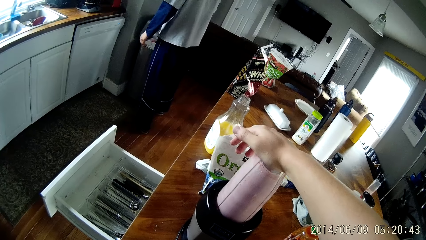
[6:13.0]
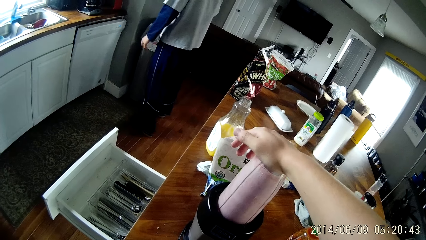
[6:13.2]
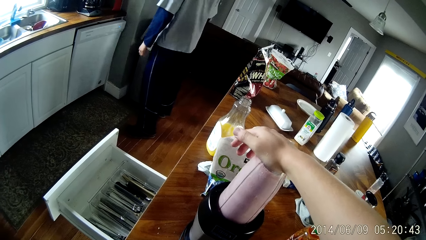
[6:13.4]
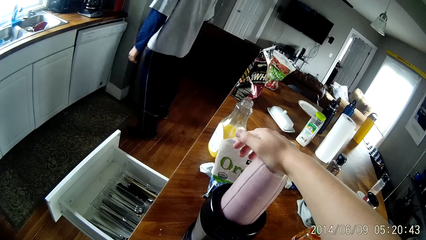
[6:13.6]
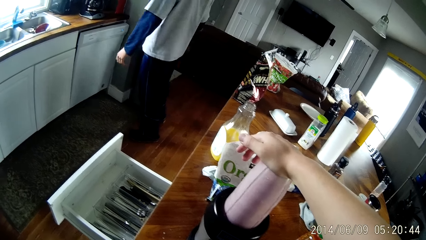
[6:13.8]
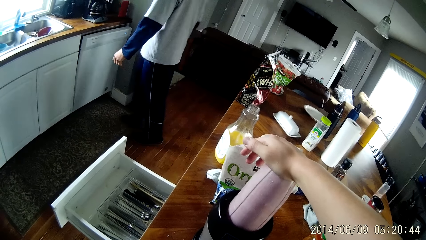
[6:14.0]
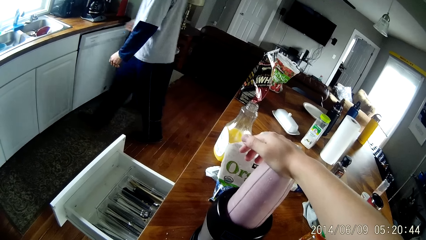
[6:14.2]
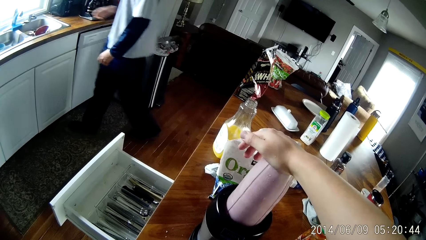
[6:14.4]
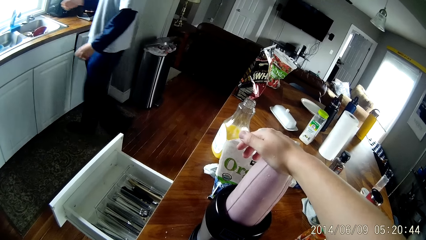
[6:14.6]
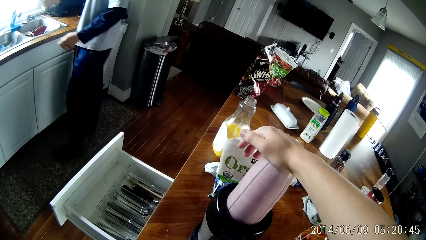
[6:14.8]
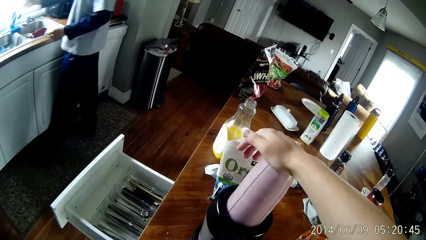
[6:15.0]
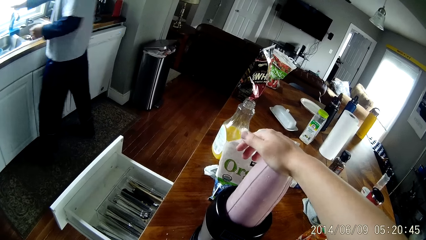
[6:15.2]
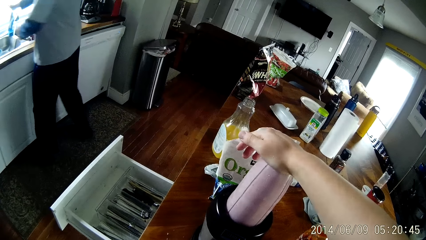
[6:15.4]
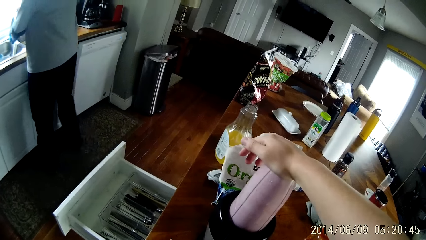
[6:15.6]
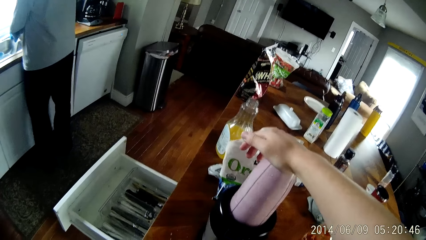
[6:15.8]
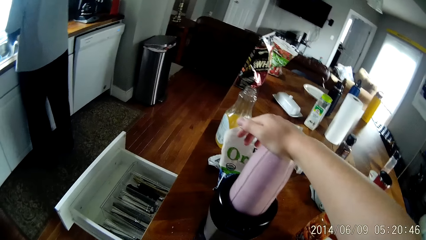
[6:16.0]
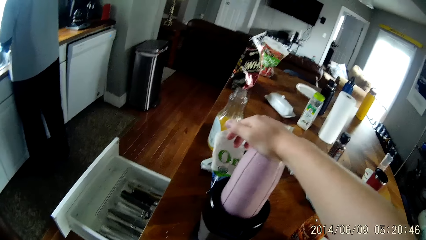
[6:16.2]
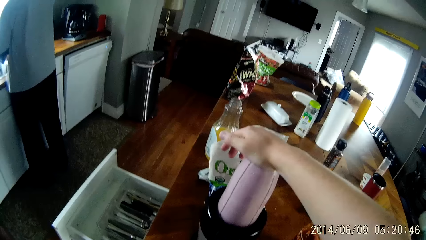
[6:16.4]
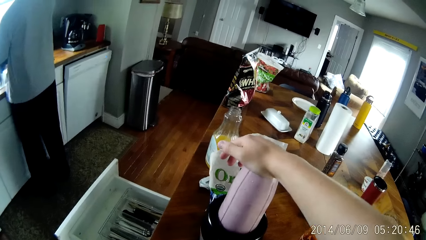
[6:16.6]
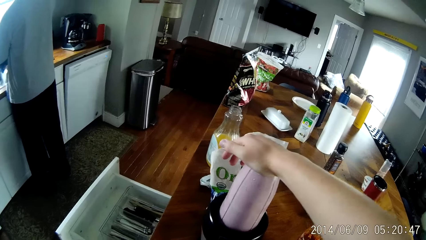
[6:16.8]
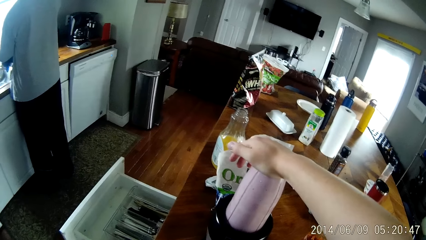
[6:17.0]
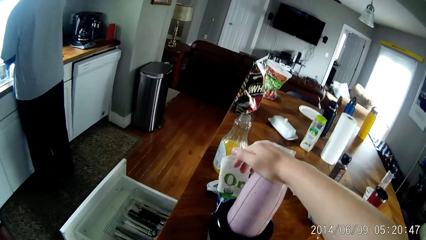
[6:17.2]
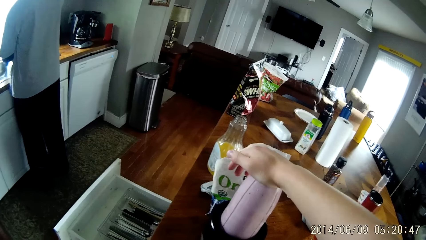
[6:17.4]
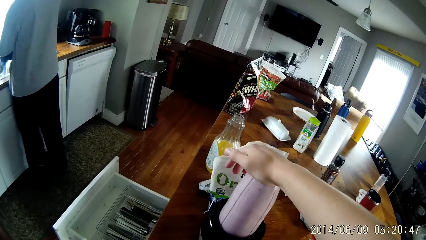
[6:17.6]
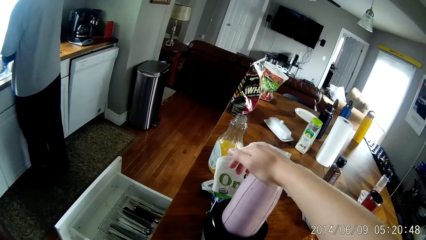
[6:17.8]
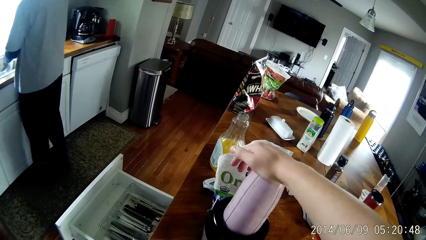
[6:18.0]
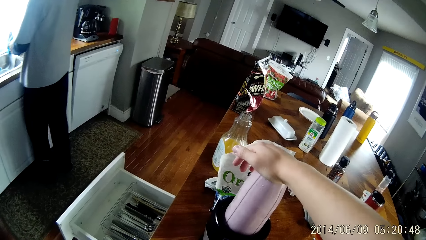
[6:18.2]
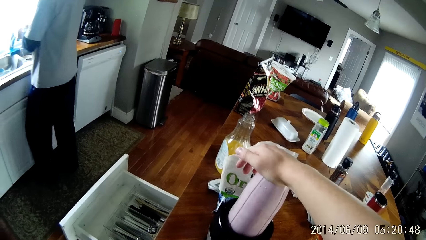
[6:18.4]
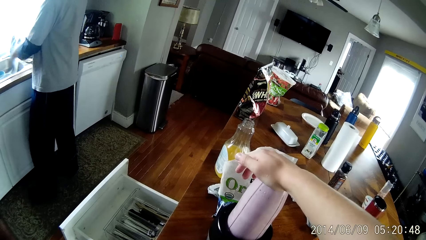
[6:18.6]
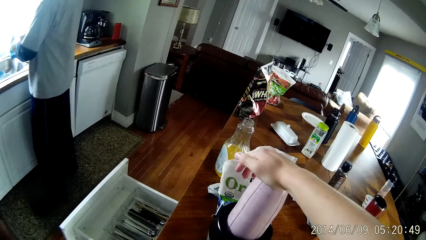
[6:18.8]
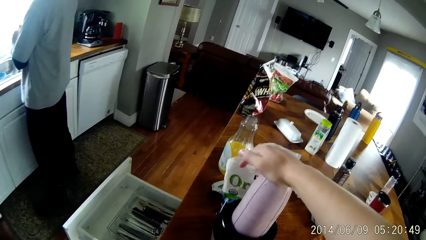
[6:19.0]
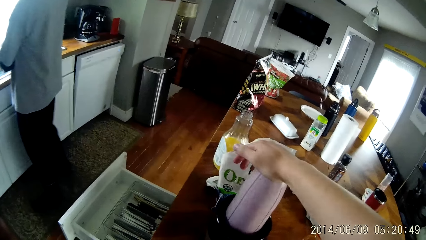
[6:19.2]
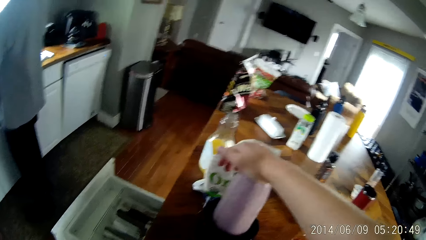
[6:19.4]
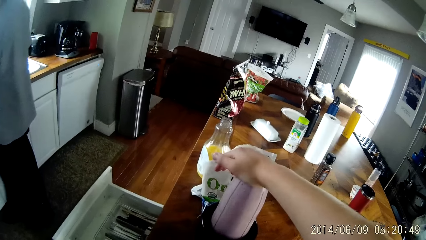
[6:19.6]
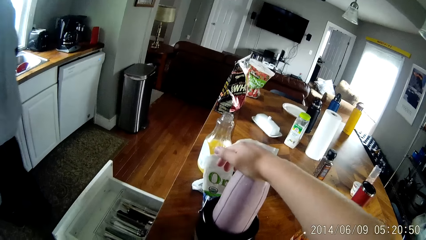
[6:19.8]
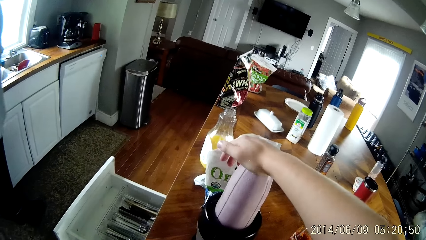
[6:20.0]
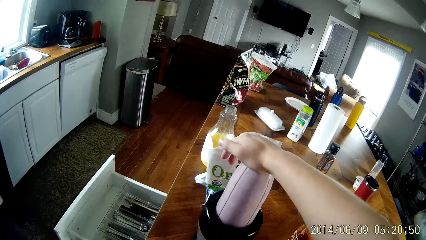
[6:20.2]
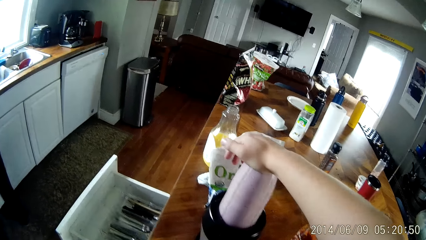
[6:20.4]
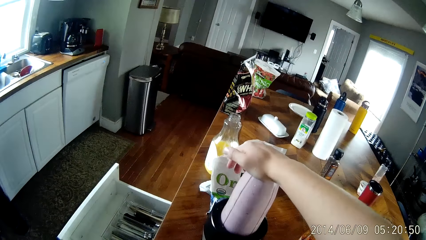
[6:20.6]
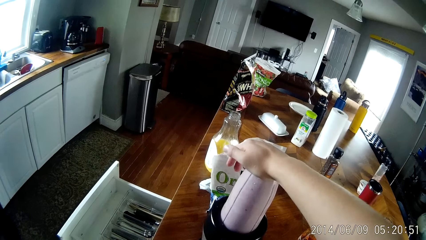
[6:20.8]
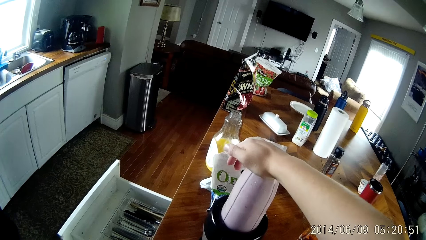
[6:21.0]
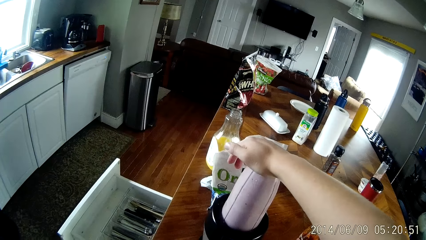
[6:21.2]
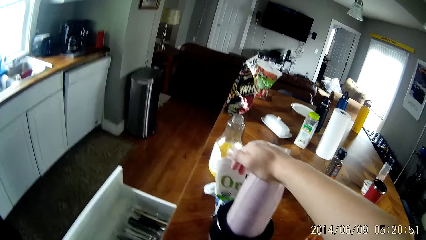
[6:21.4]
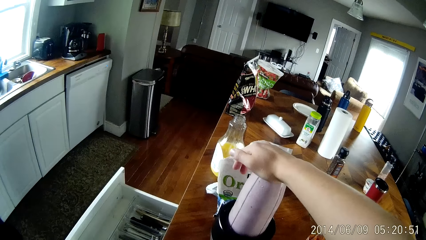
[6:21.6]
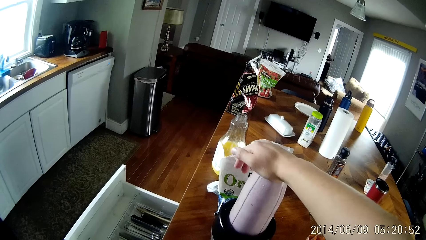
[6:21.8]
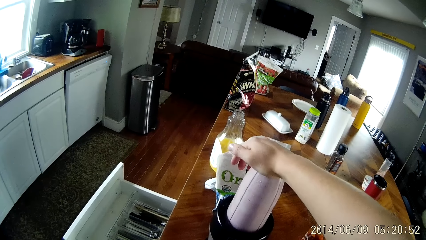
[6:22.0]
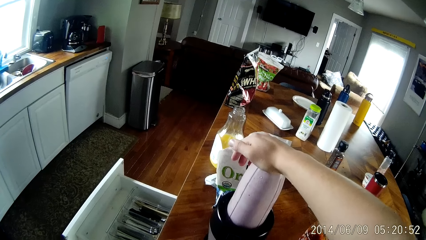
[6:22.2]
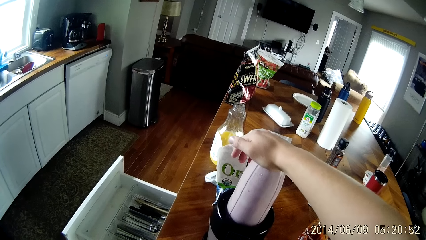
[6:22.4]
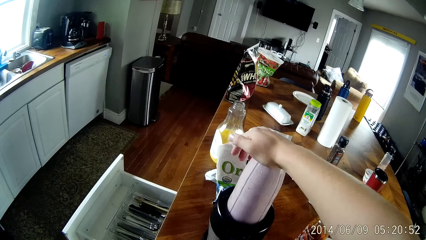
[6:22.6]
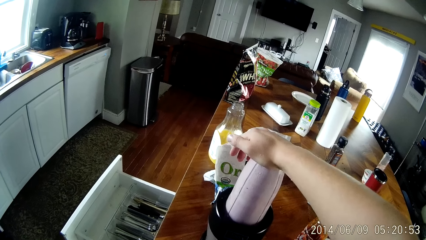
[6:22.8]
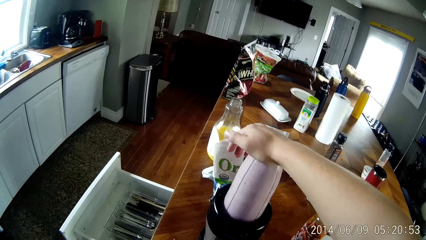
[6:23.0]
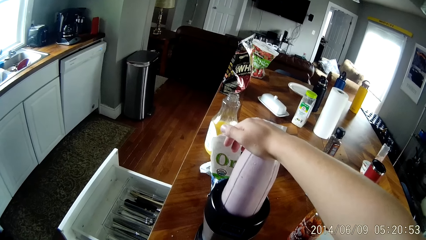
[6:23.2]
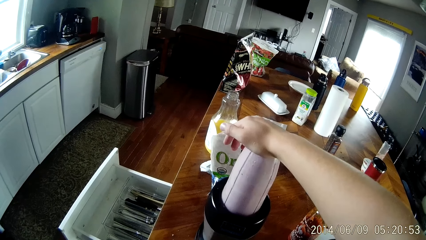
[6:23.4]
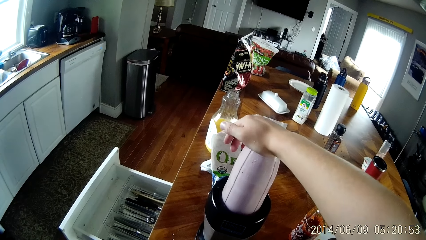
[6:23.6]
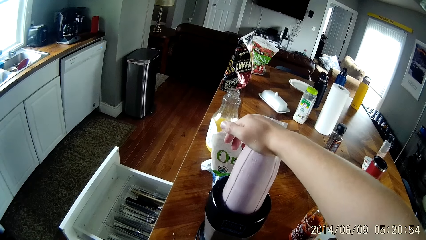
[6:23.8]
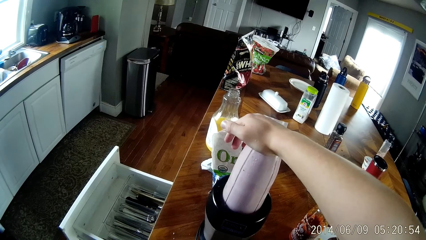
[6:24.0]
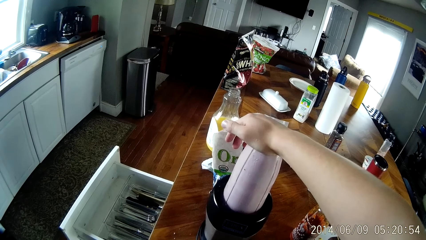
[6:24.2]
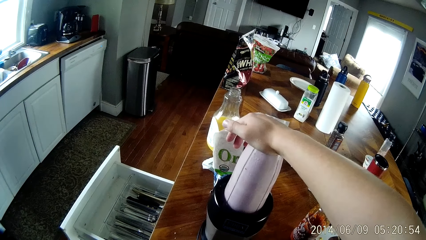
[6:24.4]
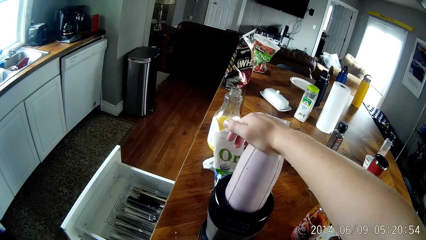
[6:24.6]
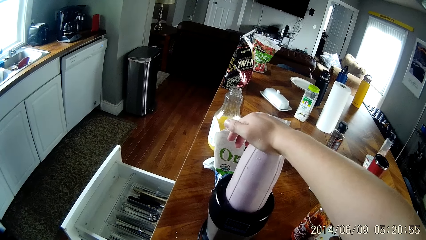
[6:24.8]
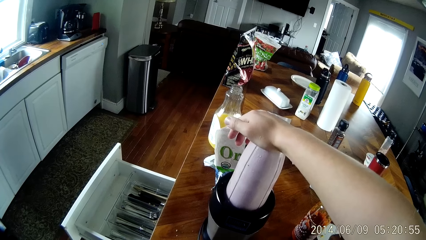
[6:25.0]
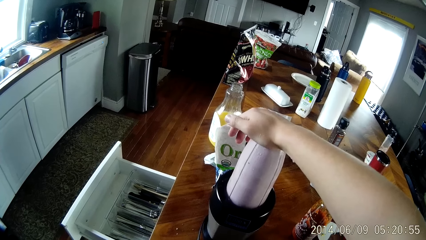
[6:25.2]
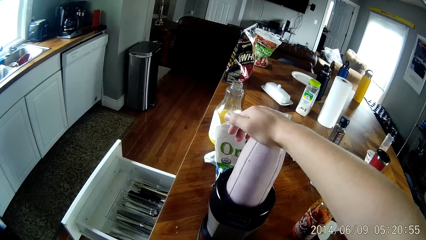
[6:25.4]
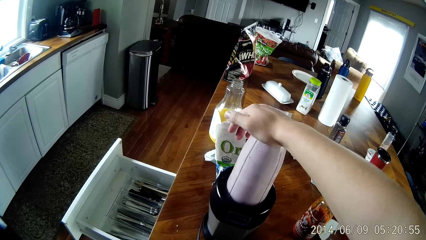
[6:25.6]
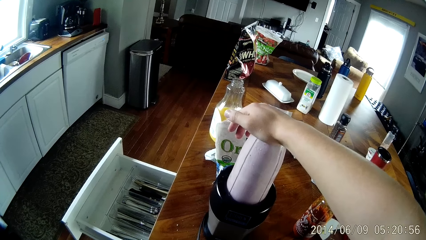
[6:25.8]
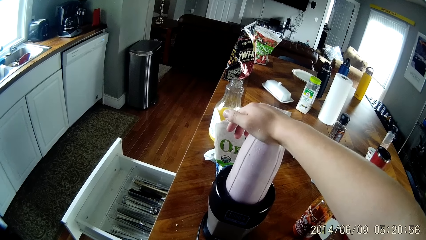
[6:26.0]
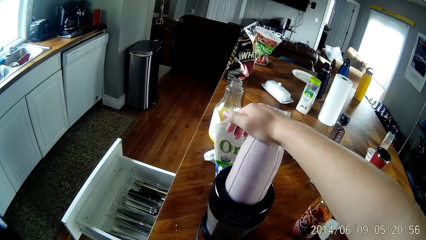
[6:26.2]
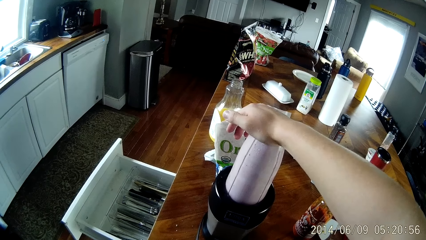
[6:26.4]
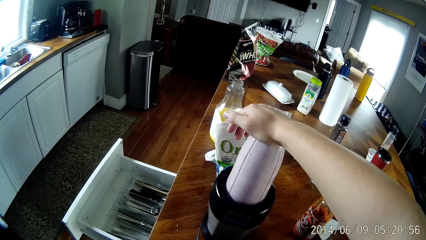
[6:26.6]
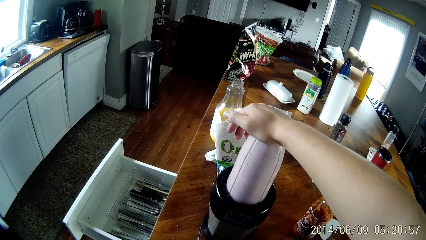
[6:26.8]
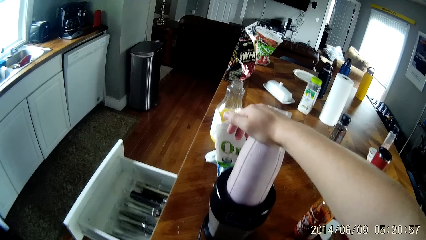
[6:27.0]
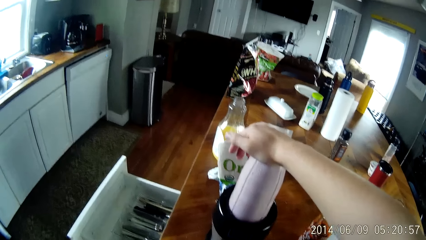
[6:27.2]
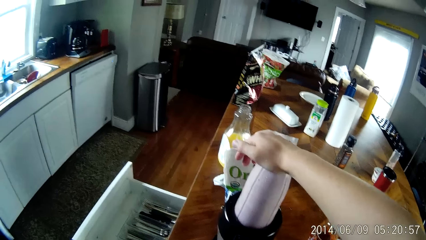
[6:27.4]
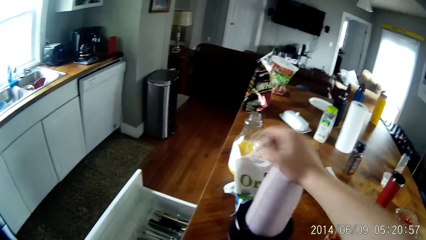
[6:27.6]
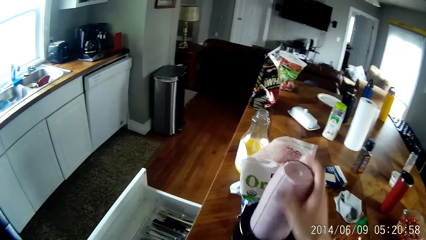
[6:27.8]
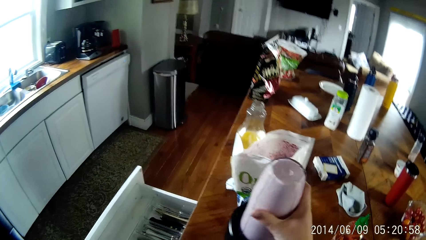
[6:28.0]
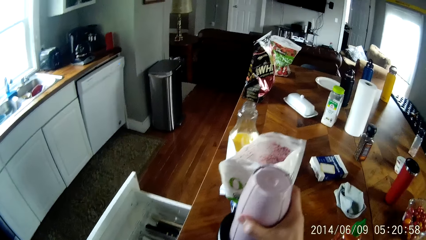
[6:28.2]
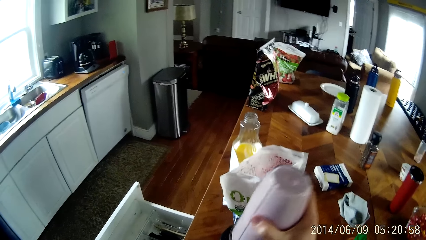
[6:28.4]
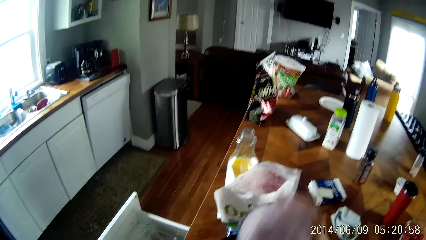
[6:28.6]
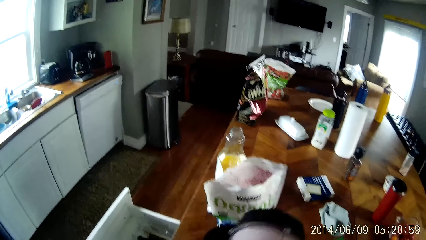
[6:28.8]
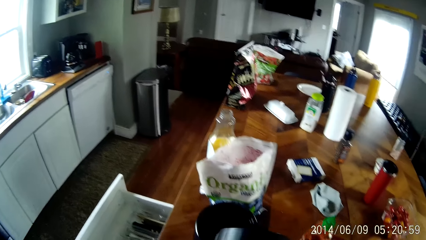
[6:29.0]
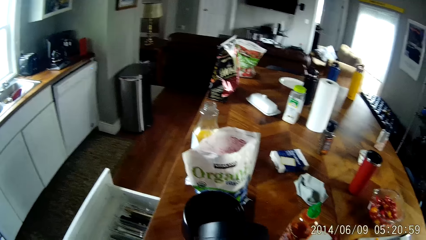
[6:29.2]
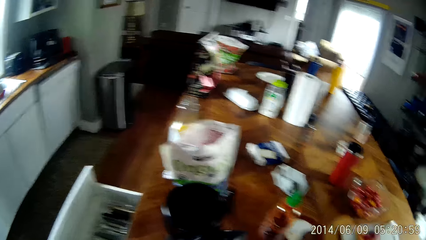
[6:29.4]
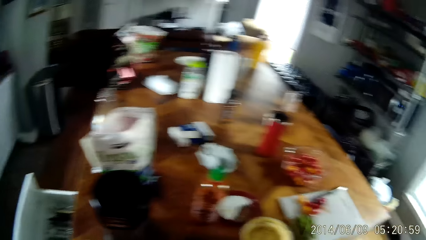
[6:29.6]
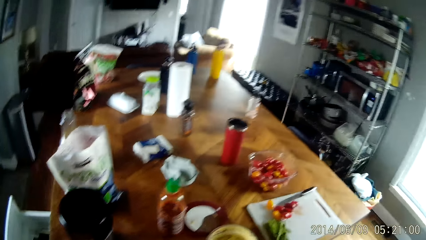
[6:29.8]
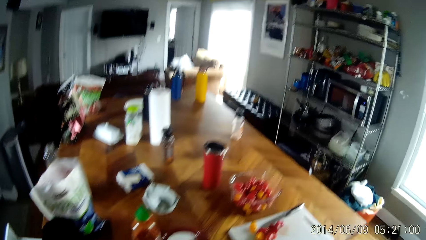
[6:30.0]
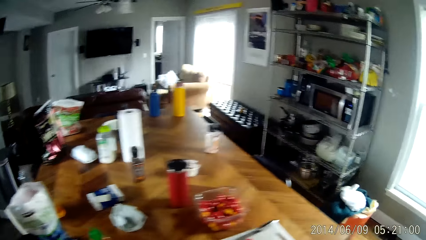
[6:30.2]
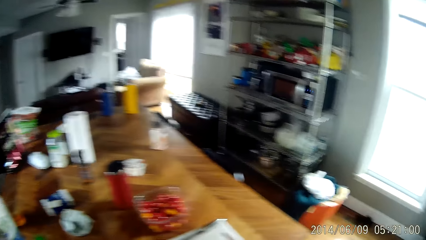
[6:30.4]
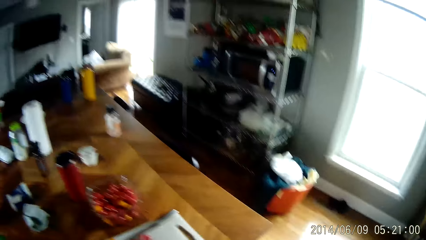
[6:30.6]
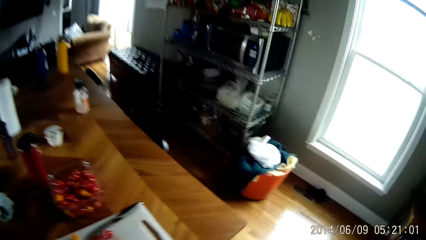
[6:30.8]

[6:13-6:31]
The camera wearer stops blending the mixture. He removes the cup from the blender processor with his right hand.
